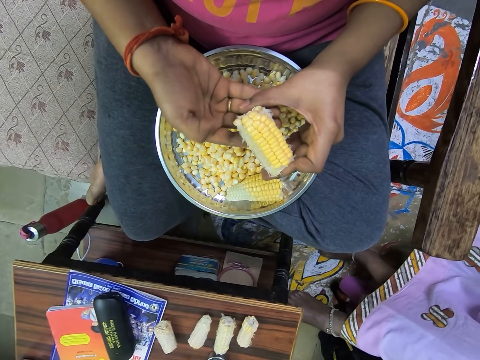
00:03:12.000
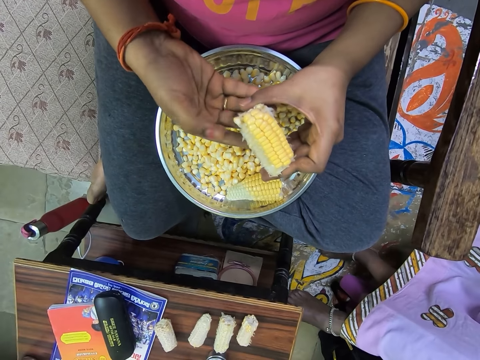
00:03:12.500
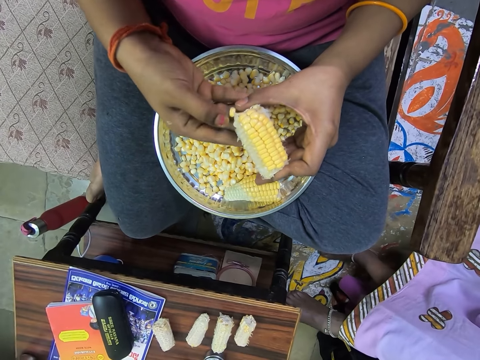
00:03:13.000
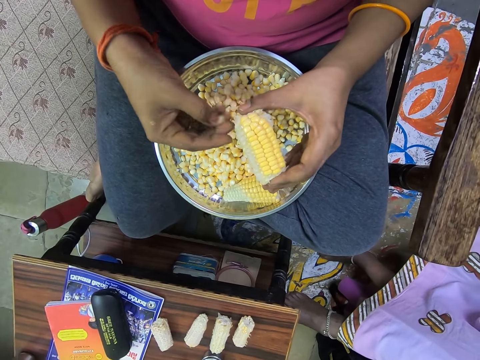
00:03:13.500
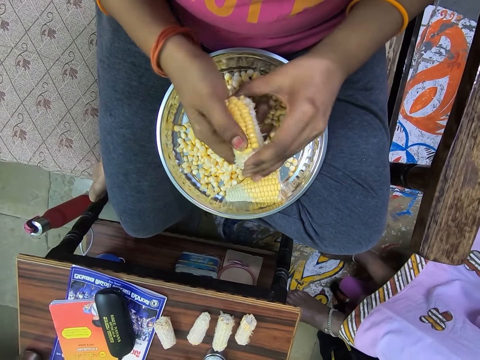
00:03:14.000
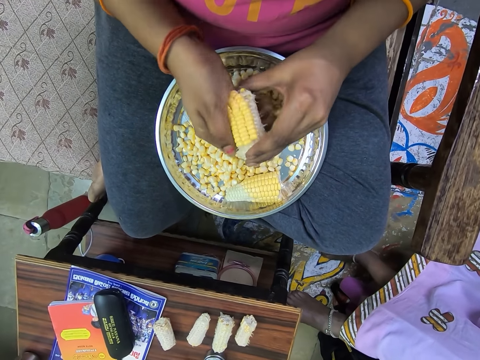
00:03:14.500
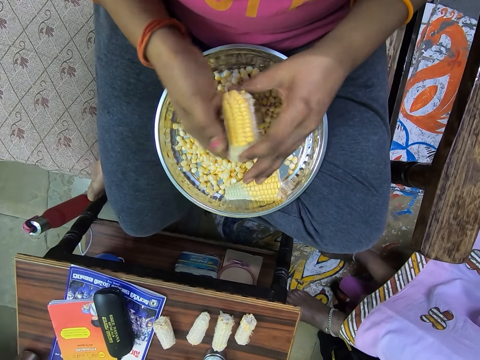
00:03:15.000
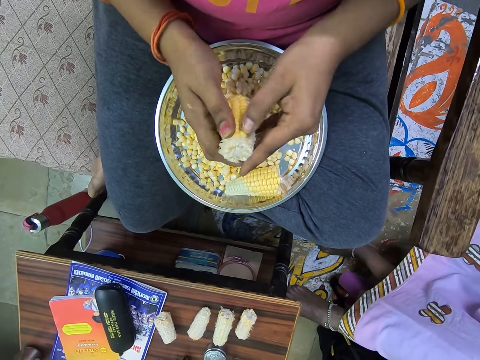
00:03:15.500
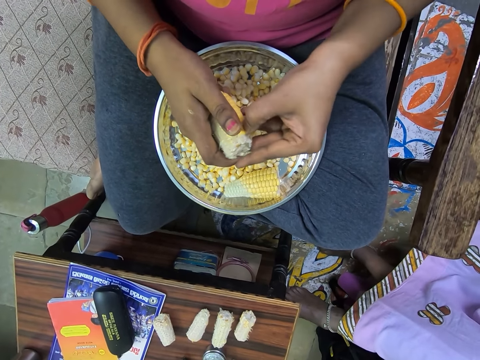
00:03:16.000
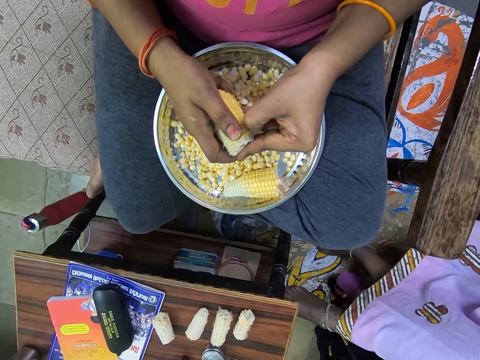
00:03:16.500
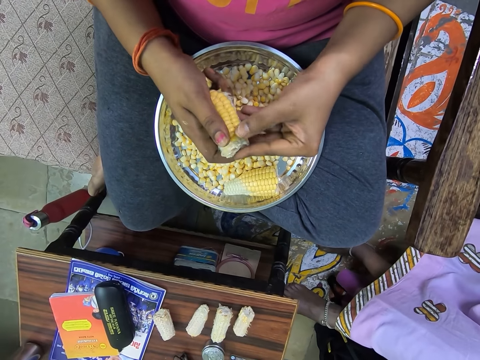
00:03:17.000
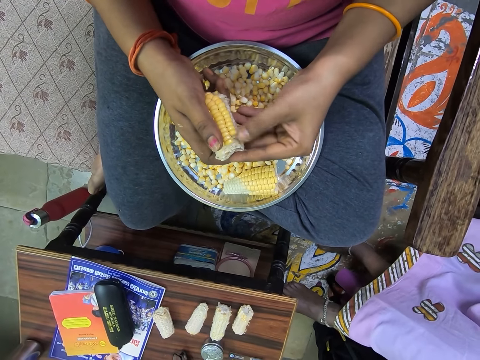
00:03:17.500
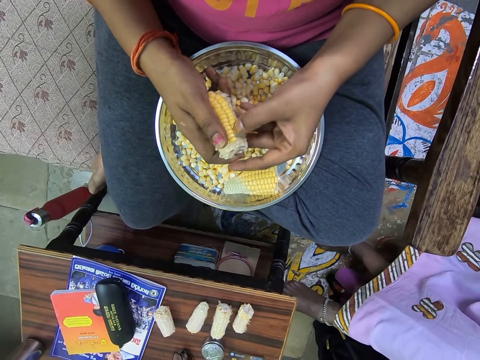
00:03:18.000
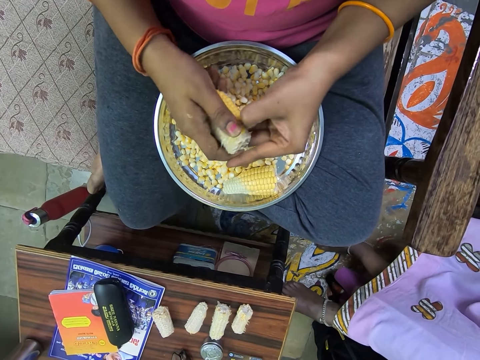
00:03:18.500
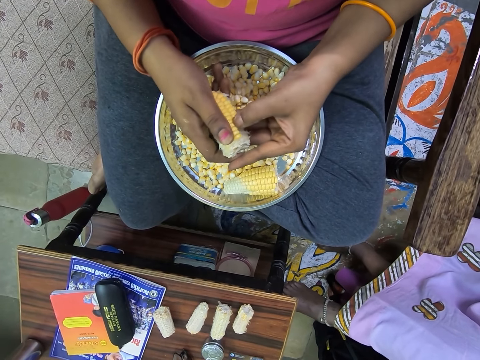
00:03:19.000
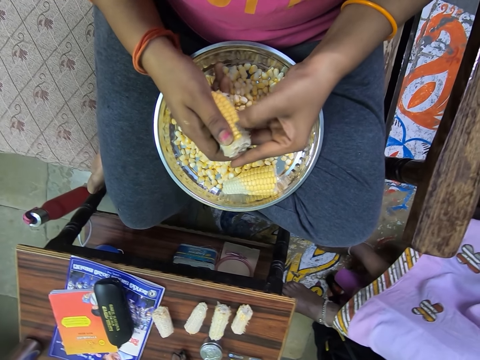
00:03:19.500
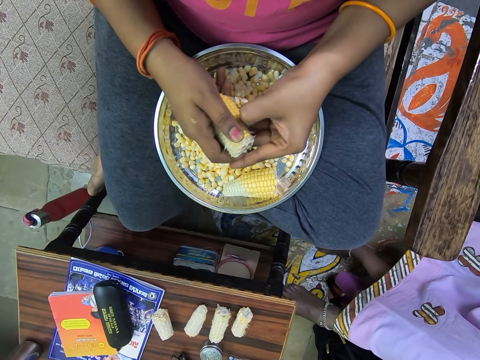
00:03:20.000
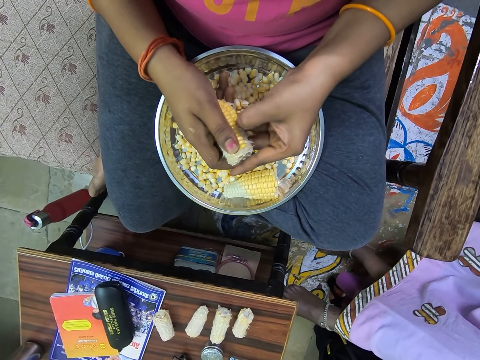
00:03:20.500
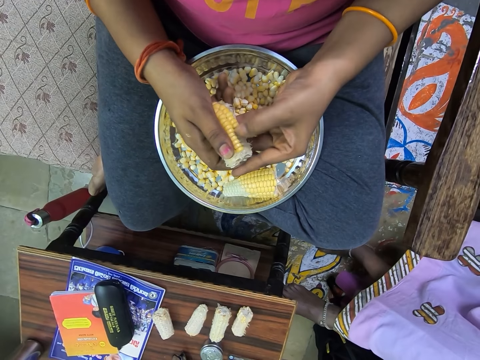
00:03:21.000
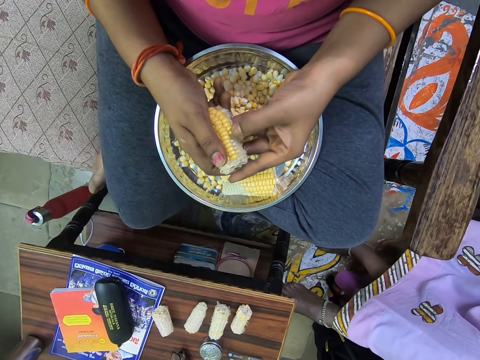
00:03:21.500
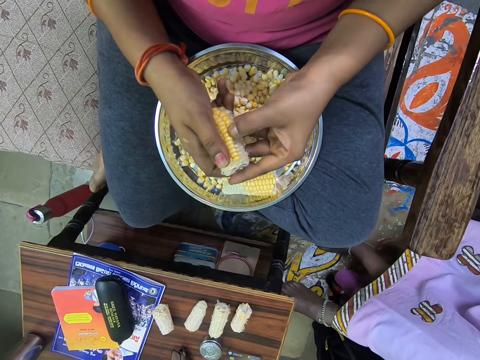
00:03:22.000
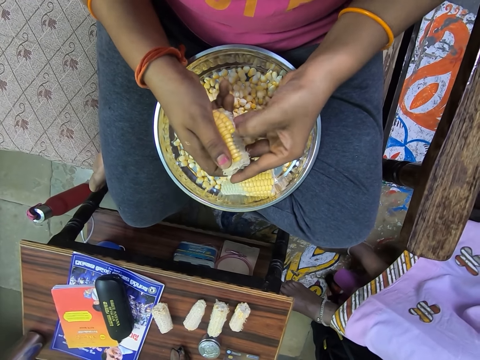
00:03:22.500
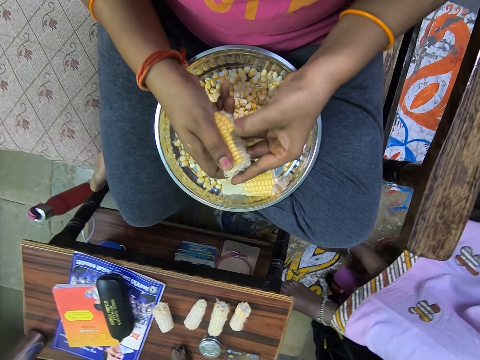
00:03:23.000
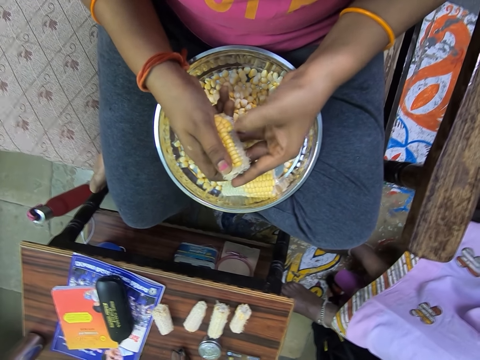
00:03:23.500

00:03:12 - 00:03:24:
The camera wearer rubs her fingers. She removes the maize from the maize cob with her left hand.

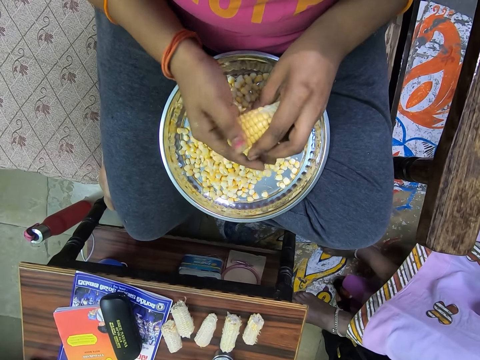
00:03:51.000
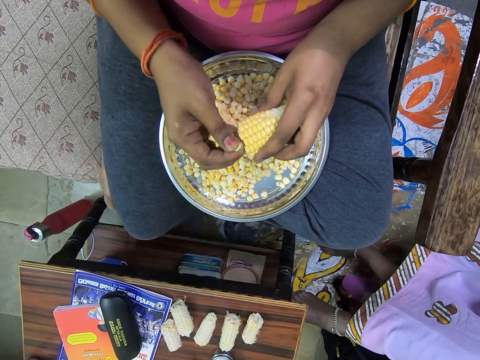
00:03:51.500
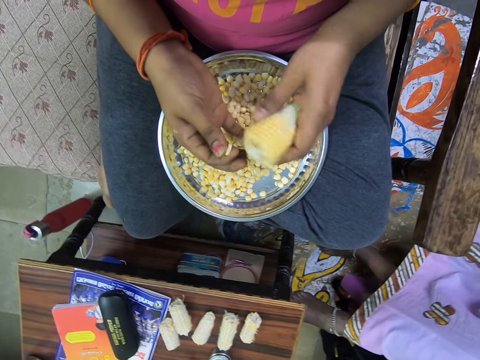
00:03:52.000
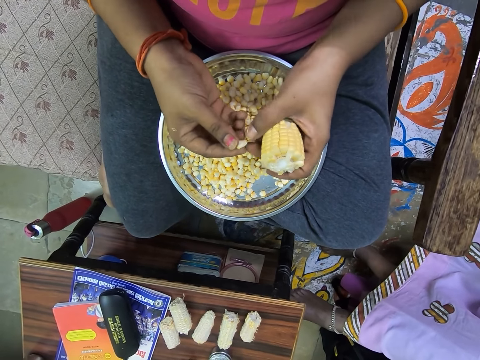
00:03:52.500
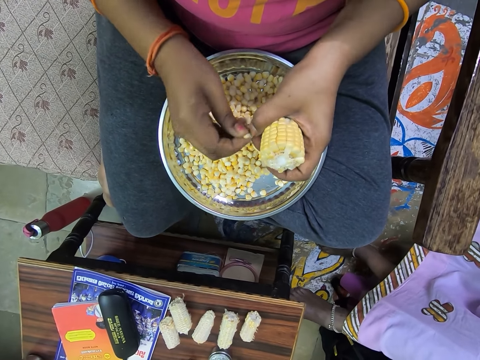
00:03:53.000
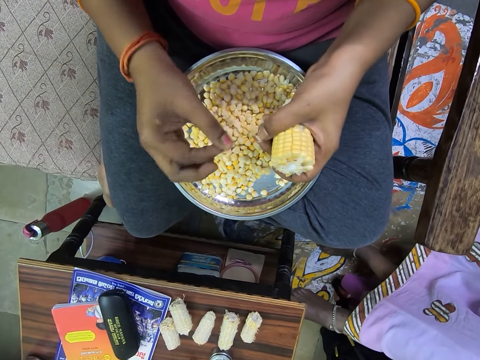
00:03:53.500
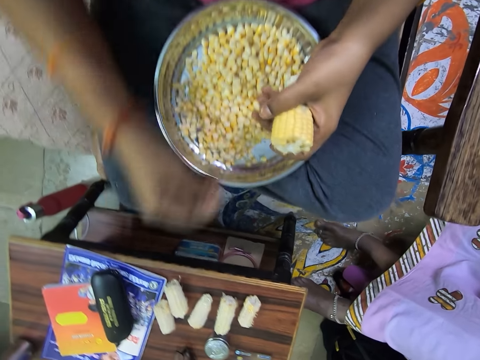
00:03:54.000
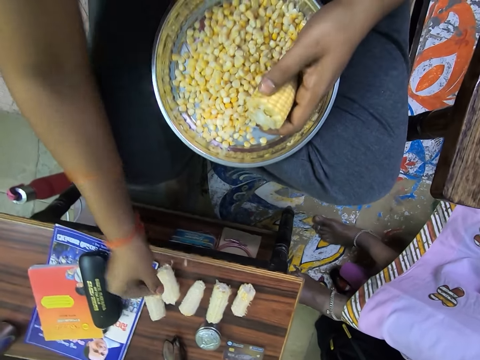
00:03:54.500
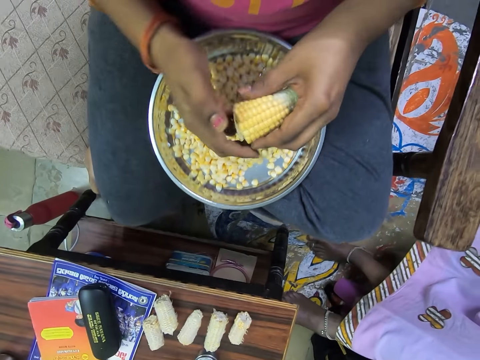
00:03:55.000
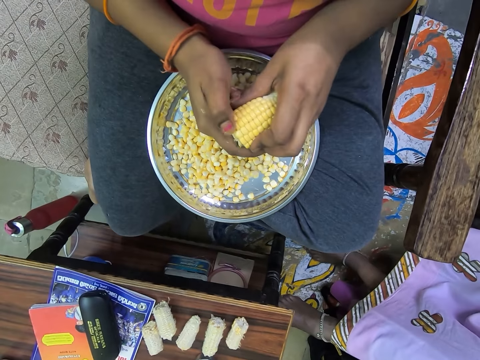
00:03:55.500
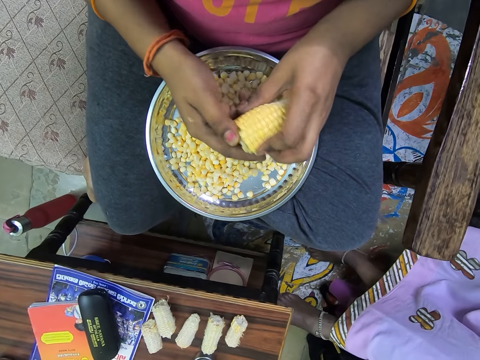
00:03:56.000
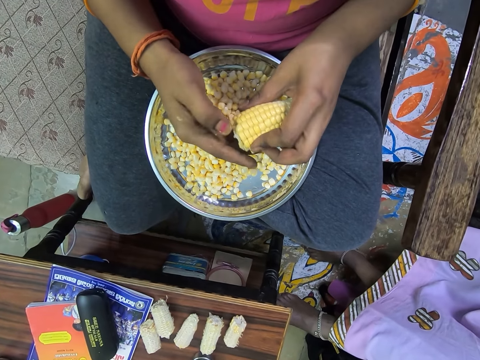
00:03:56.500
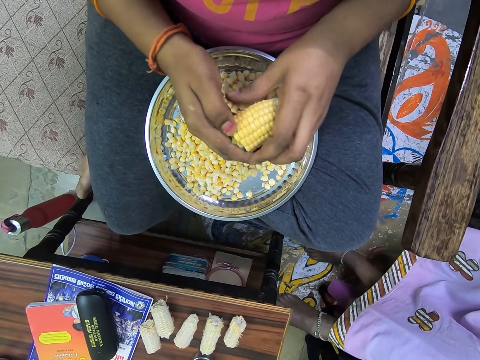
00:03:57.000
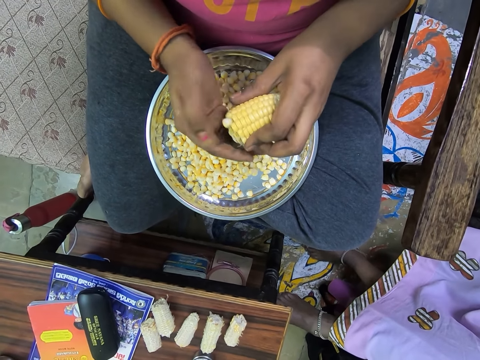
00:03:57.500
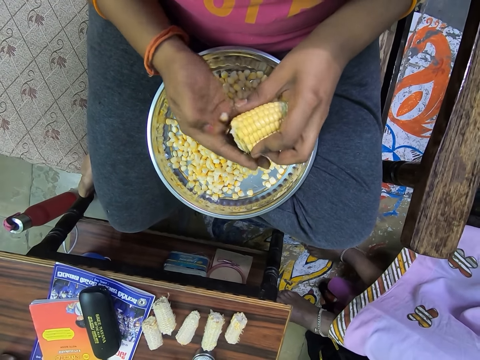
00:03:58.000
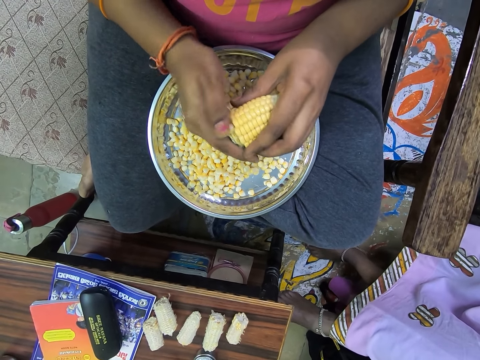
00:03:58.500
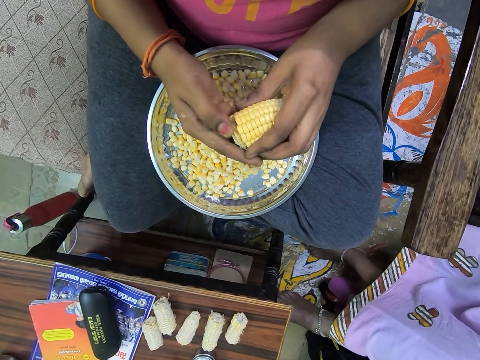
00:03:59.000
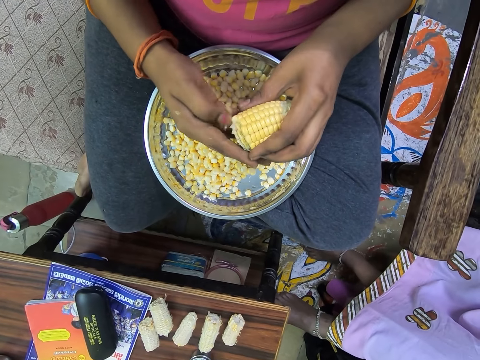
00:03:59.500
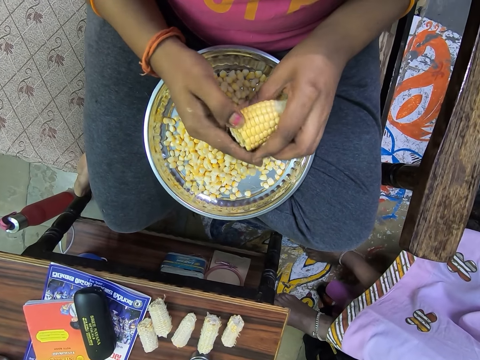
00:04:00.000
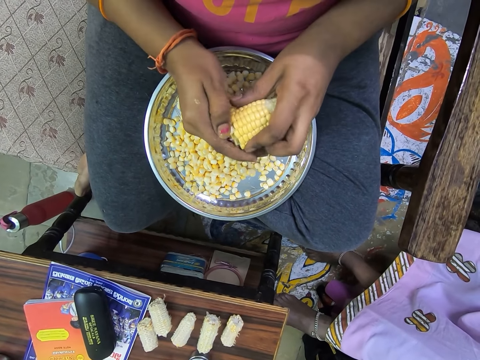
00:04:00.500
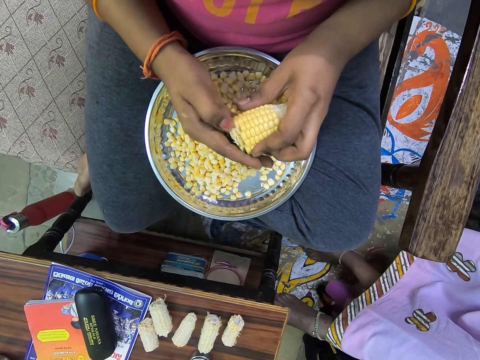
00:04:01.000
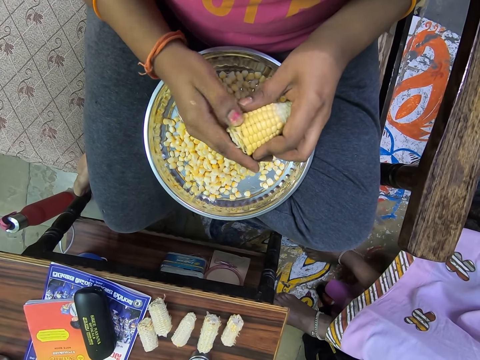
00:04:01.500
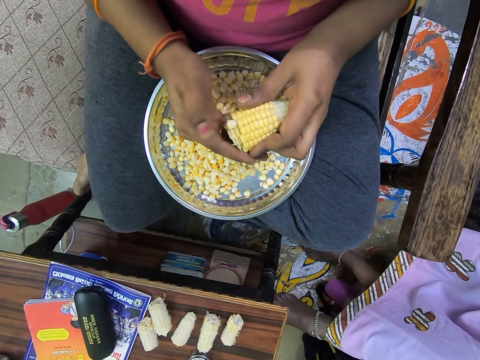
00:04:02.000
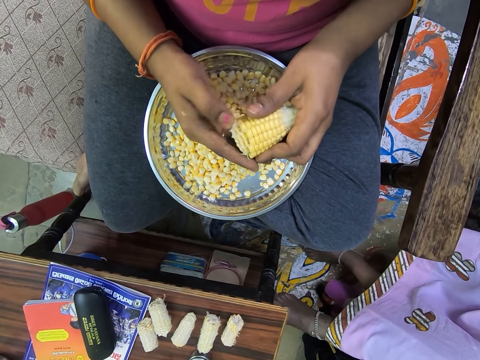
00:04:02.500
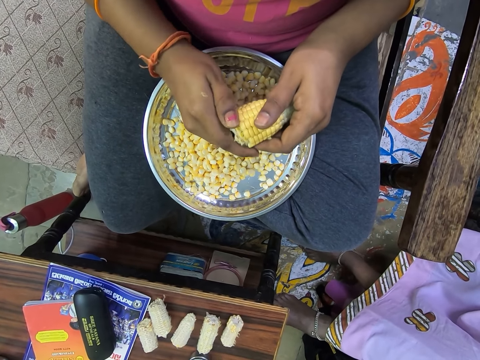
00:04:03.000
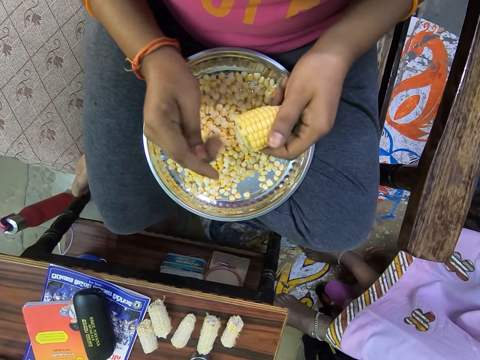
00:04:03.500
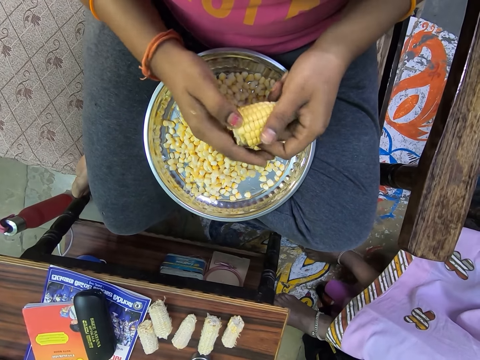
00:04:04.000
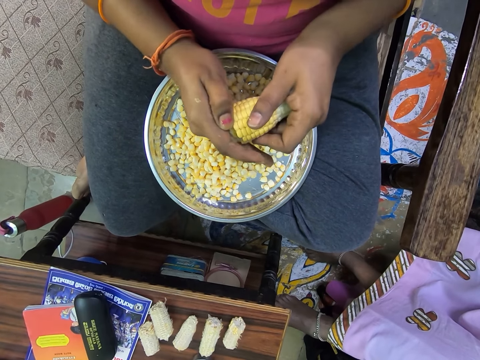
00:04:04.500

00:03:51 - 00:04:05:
The camera wearer holds a maize with both hands. She stretches her right hand. She drops the chaff on the table. She holds the maize corn with both hands. She removes the maize from the cob. She rubs her right fingers. She extracts the maize from the corn.
